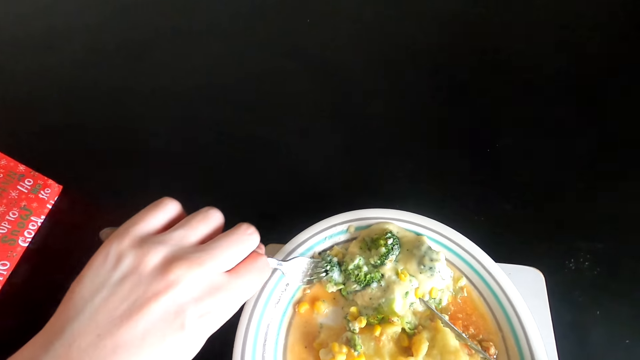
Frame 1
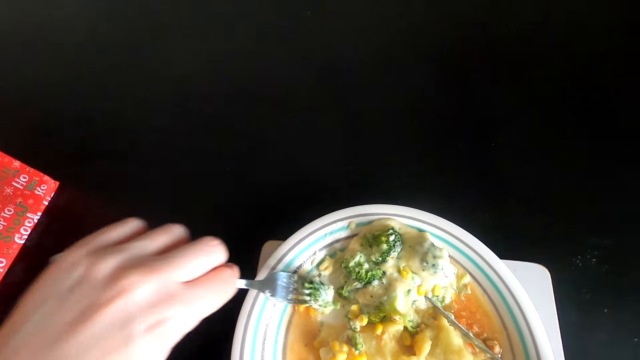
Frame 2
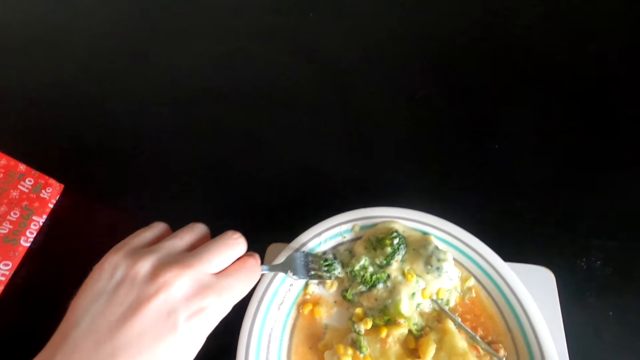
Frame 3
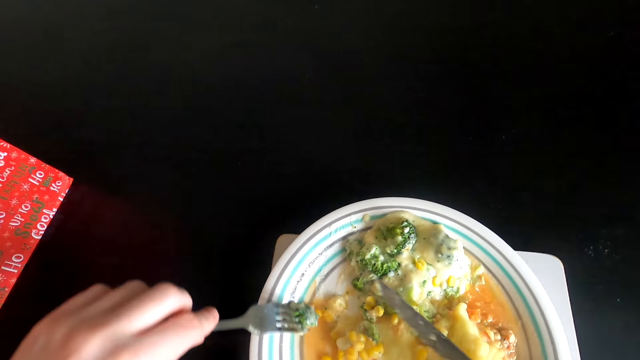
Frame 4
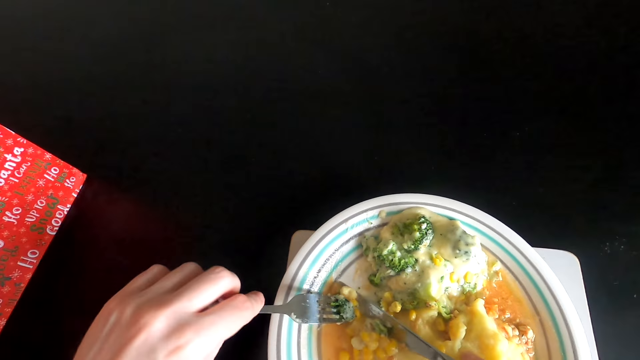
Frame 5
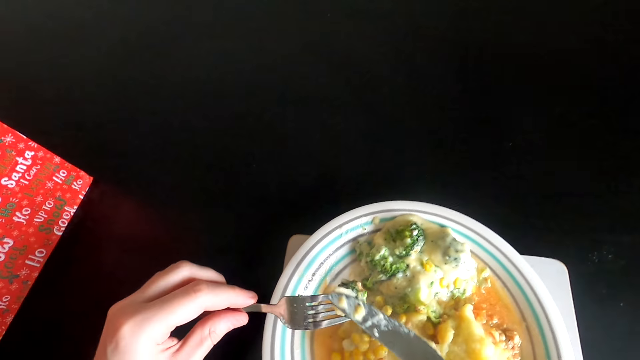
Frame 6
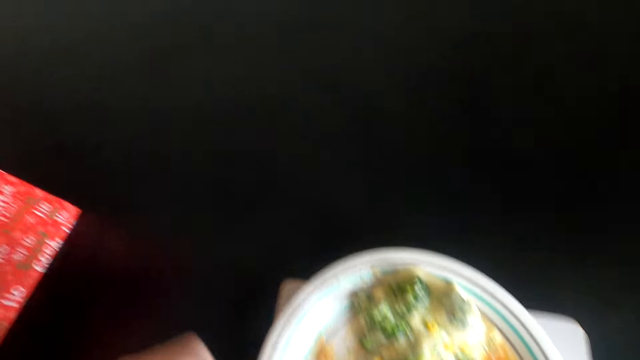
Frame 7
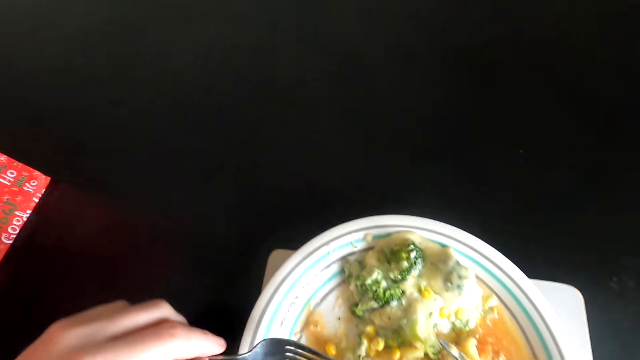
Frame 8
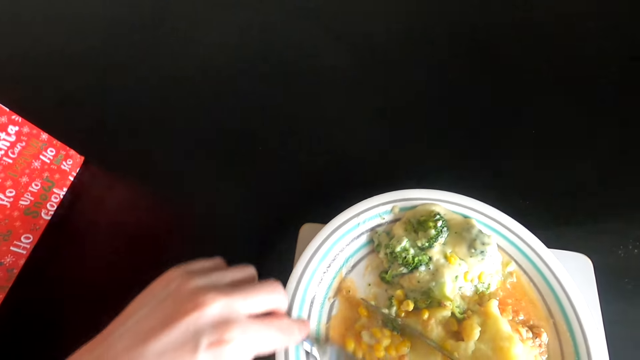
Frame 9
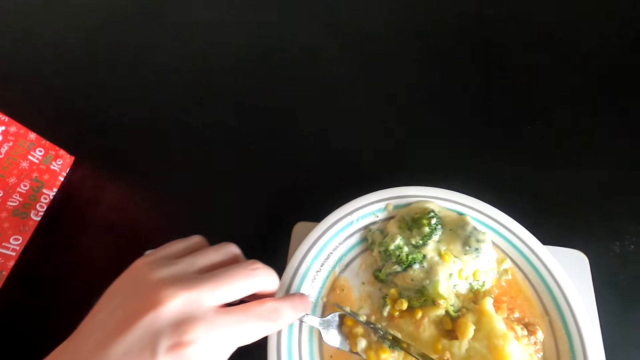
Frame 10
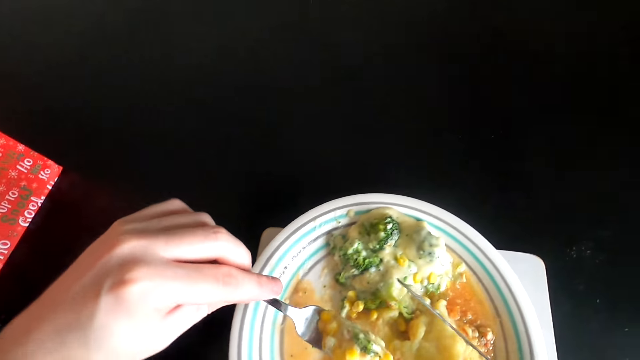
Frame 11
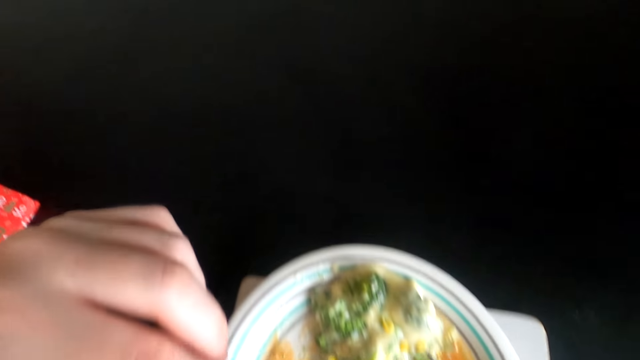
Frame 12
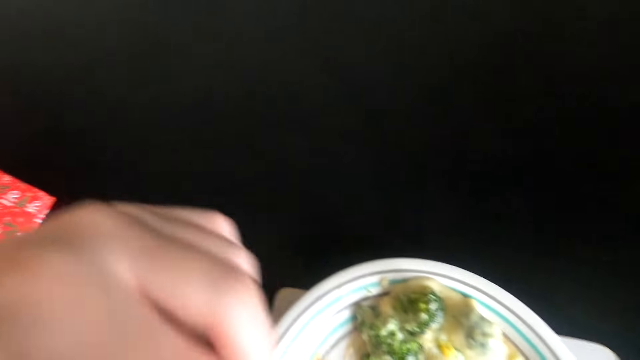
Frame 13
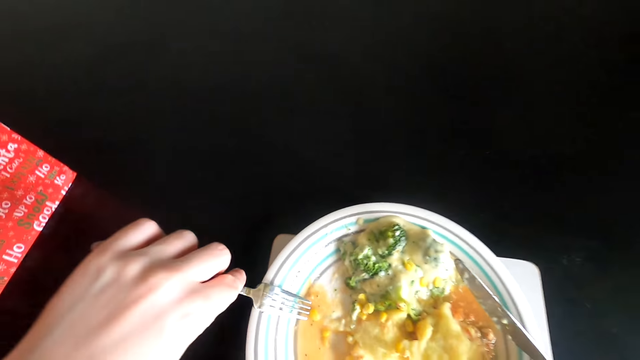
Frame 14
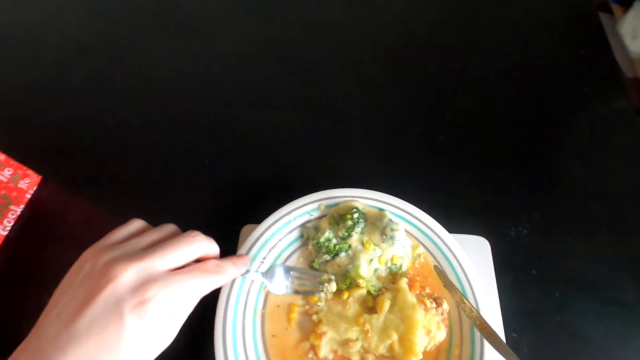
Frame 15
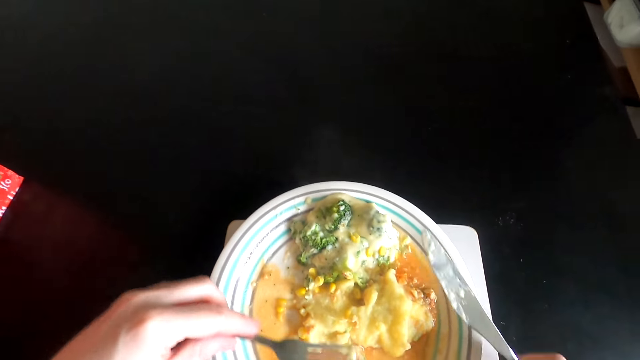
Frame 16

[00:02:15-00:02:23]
The camera wearer scoops food in the bowl. They eat the food with a fork. They scoop the food in the bowl. They eat the food with the fork.

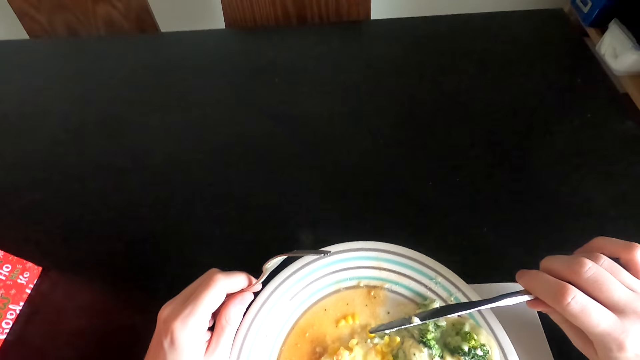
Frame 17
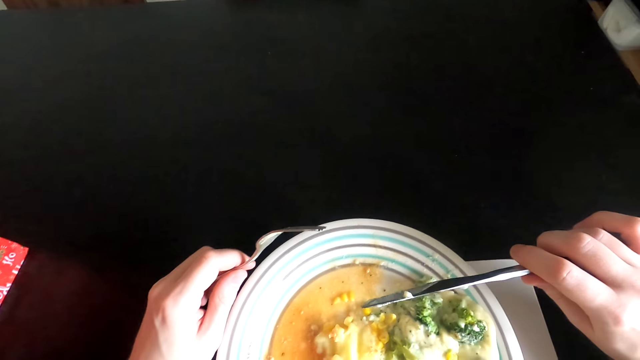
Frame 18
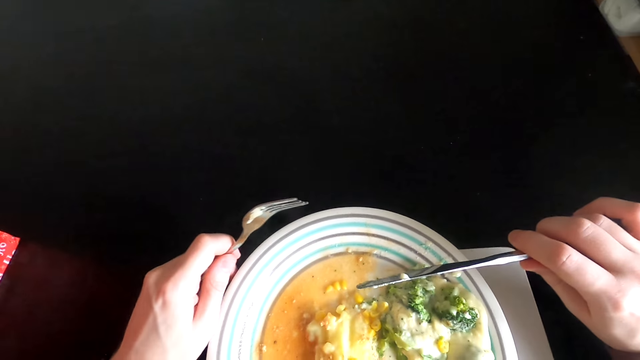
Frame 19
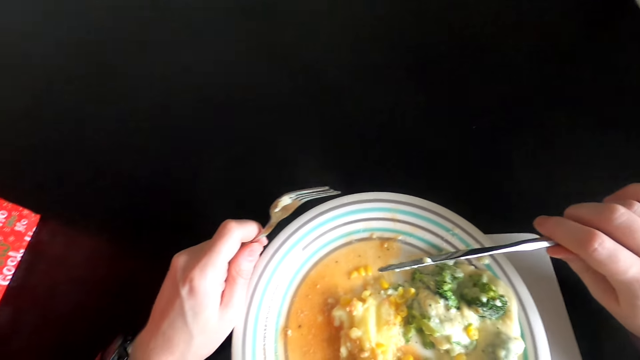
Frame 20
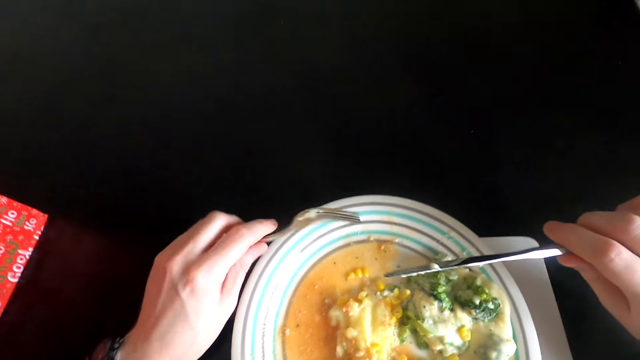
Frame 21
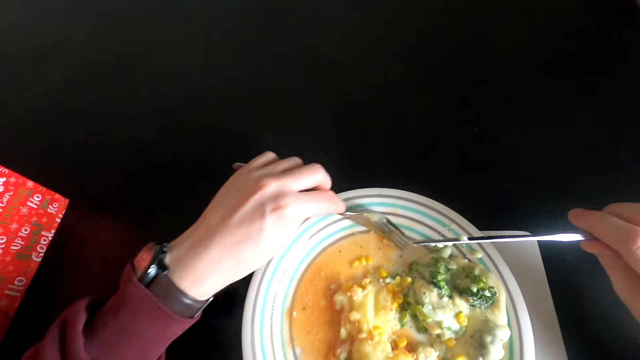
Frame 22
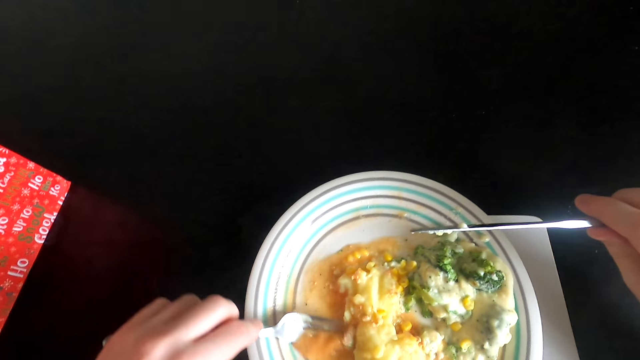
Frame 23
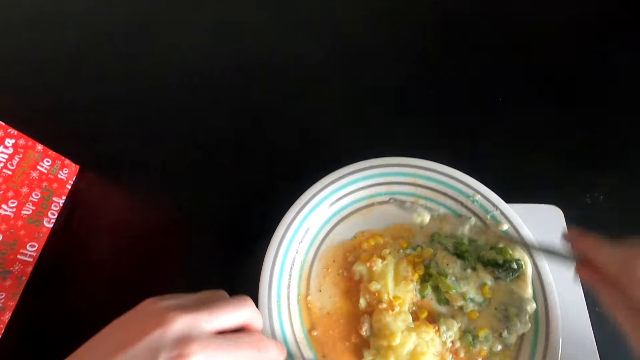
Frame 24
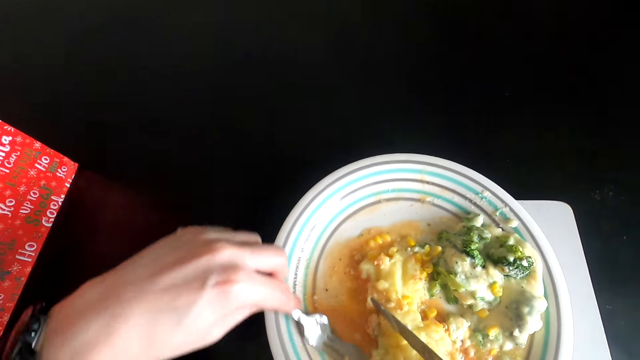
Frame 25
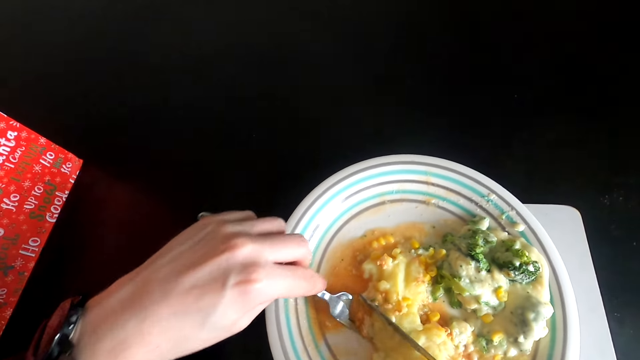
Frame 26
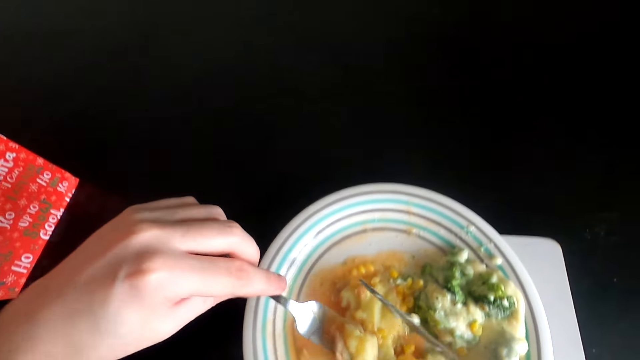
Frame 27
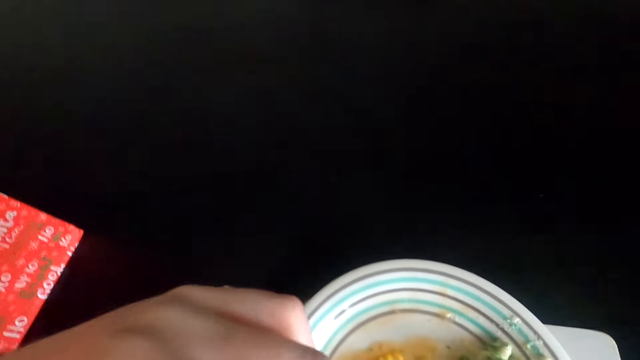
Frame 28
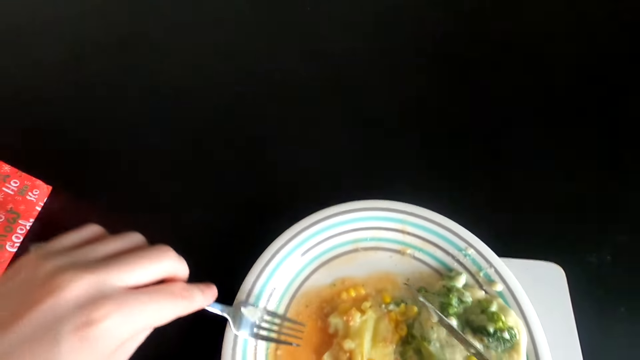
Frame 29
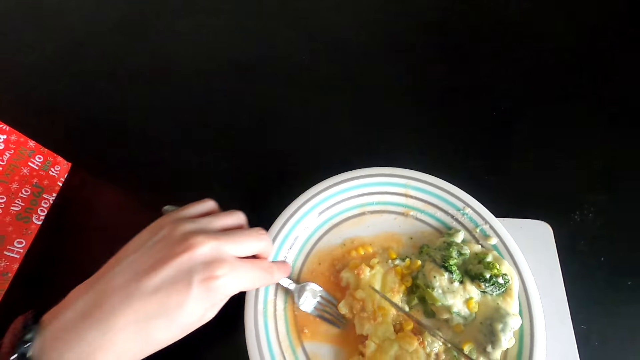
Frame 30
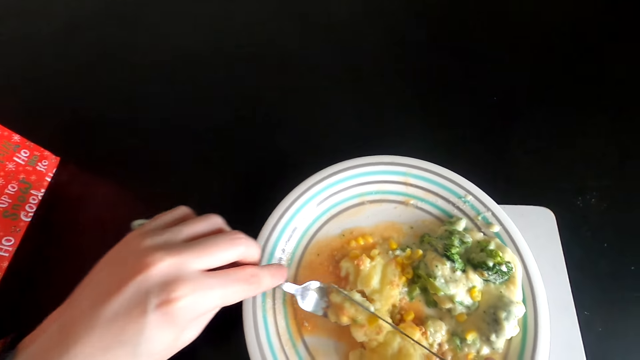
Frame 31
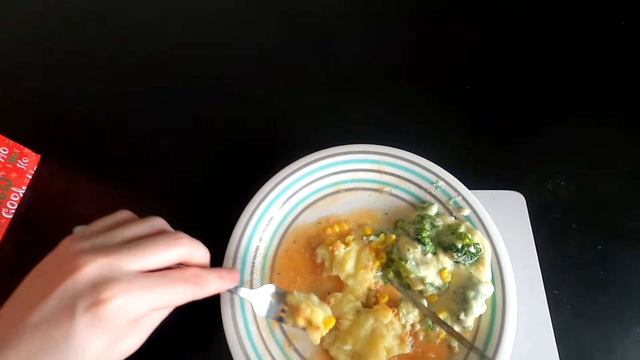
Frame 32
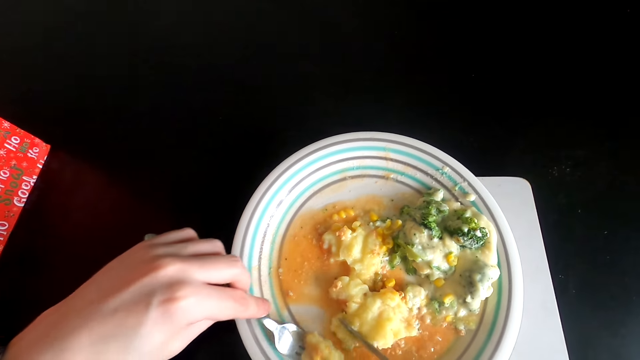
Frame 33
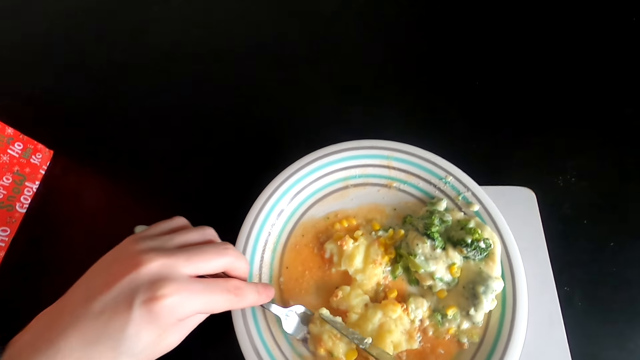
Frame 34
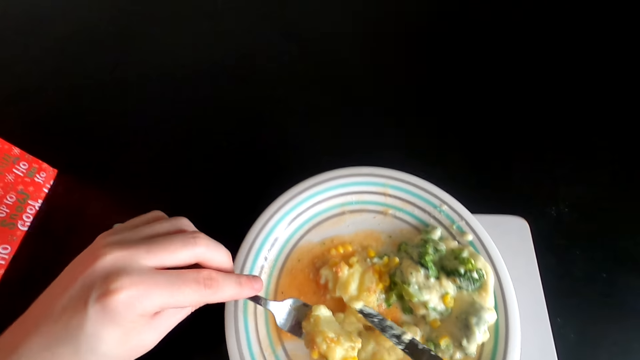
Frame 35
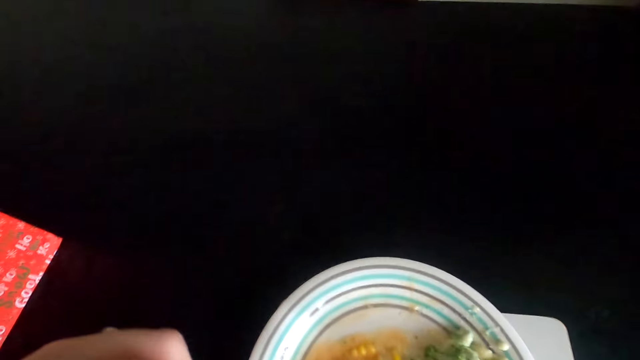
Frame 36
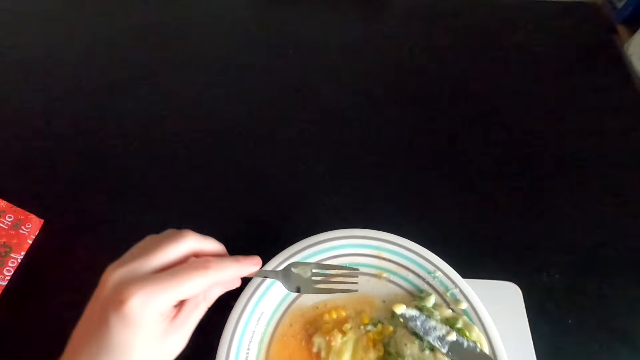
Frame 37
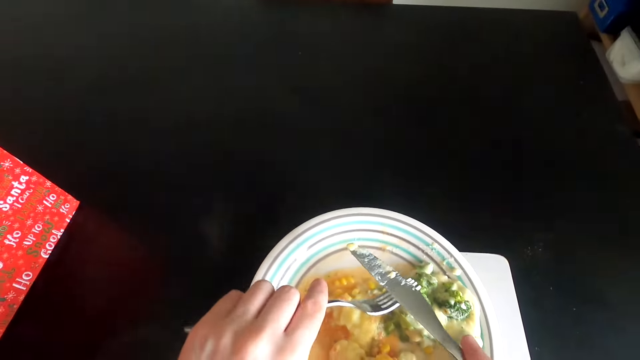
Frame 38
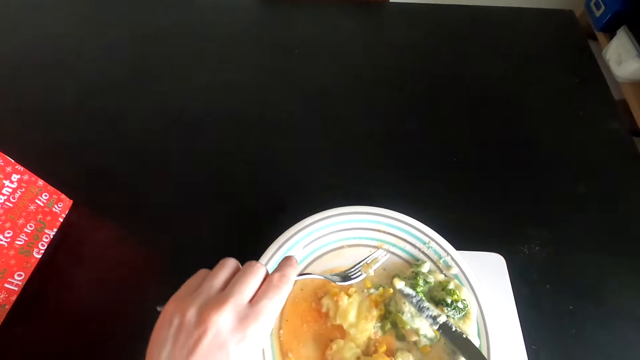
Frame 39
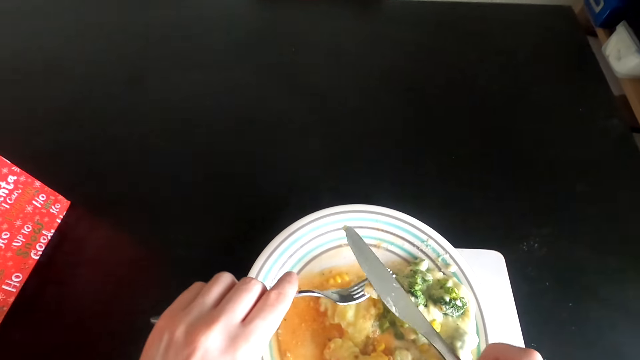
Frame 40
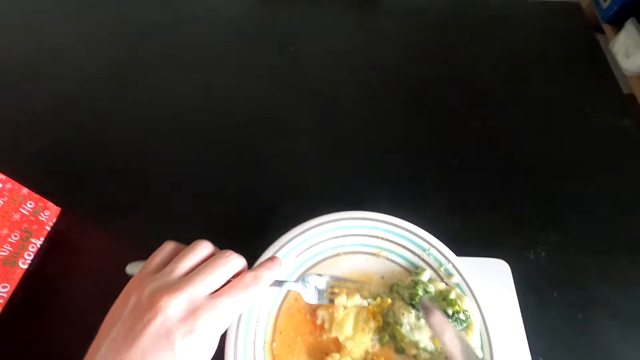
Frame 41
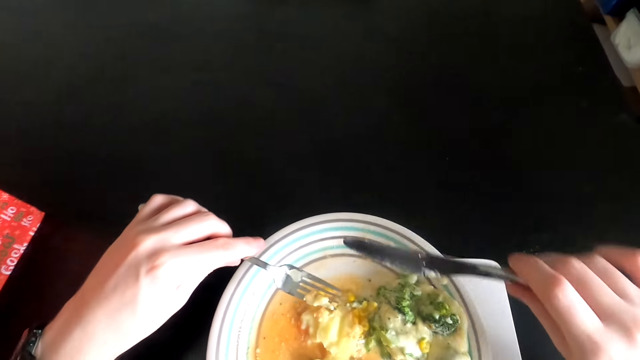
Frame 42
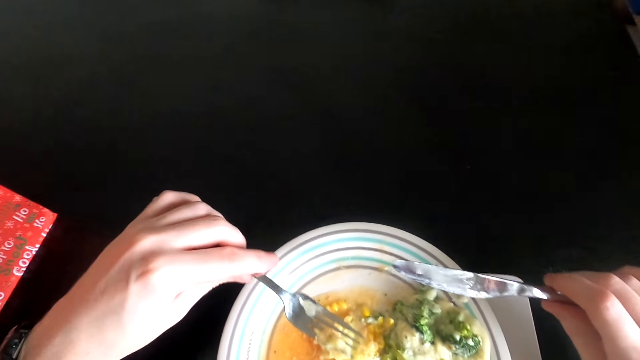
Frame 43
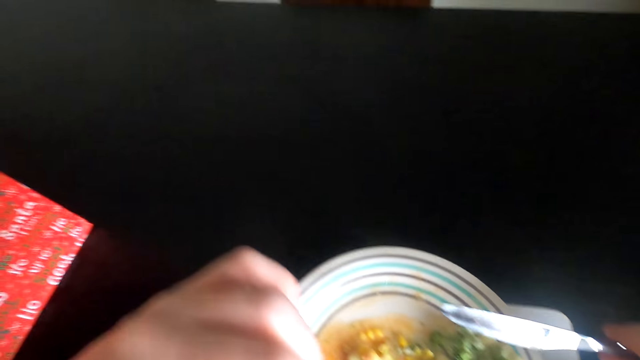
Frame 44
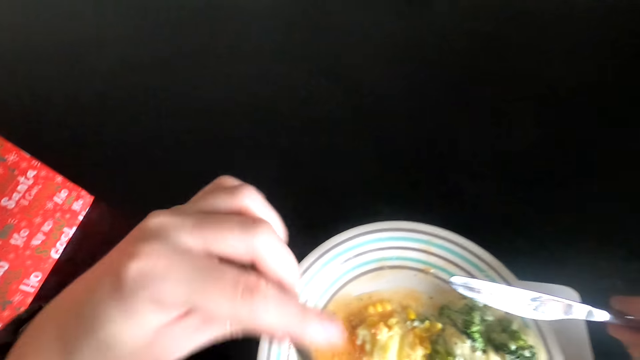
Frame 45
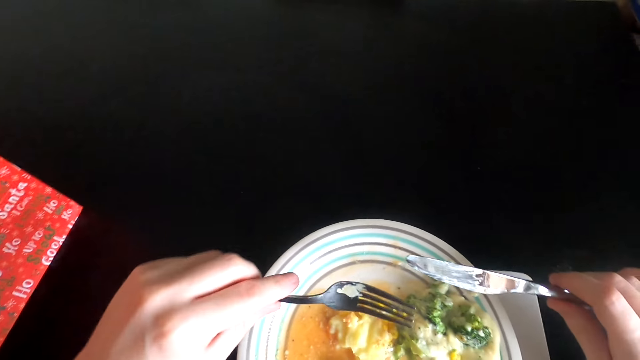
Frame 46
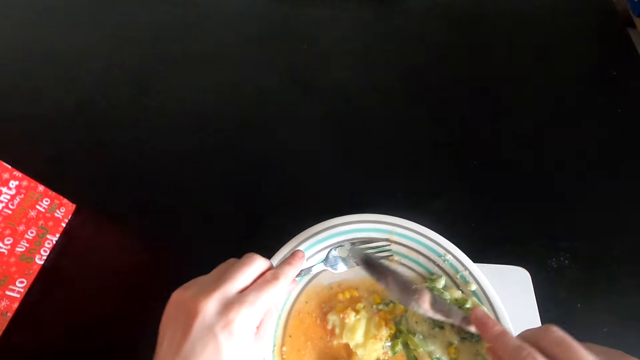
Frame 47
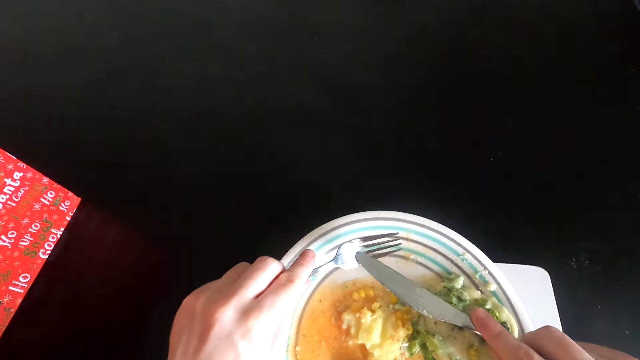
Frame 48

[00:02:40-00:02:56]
The camera wearer holds a knife. They hold a fork. They scoop food in the bowl. They eat the food with the fork. They scoop the food in the bowl. They eat the food with the fork. They wipe the dinner knife with the fork. They eat the food on the plate with the fork.
